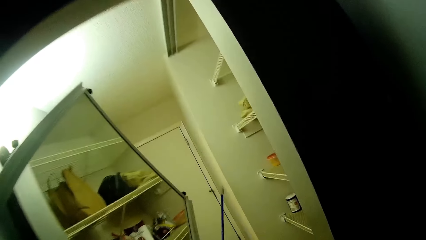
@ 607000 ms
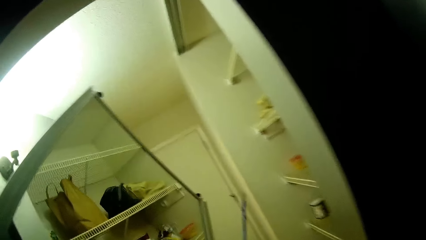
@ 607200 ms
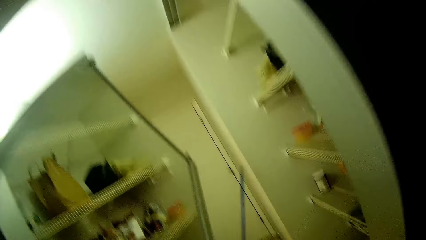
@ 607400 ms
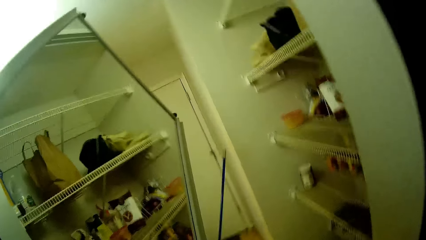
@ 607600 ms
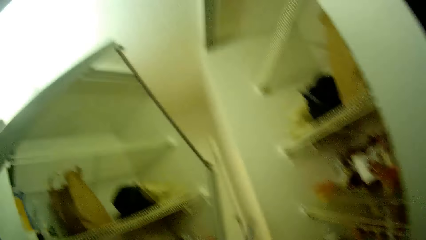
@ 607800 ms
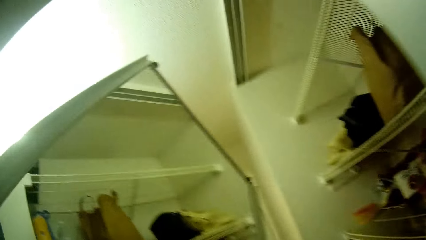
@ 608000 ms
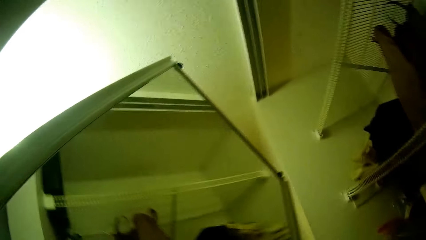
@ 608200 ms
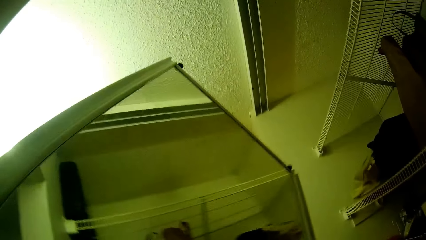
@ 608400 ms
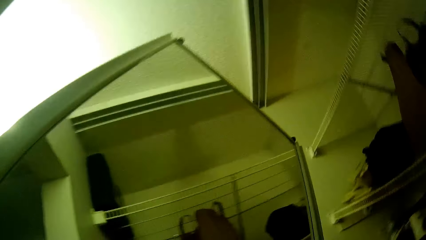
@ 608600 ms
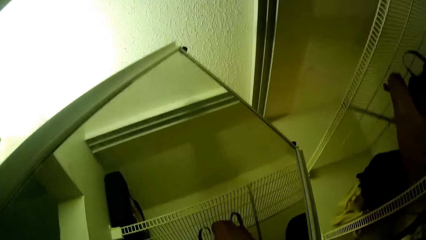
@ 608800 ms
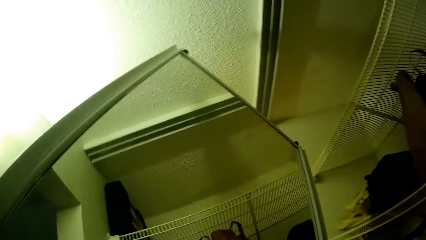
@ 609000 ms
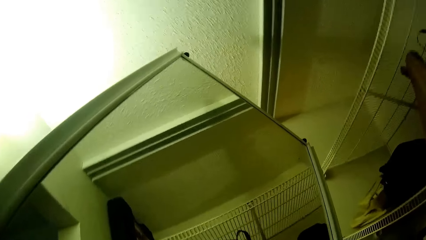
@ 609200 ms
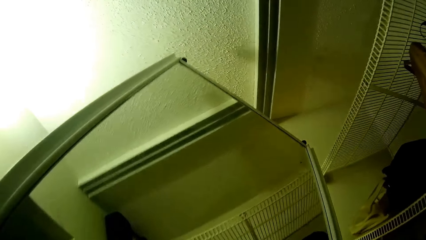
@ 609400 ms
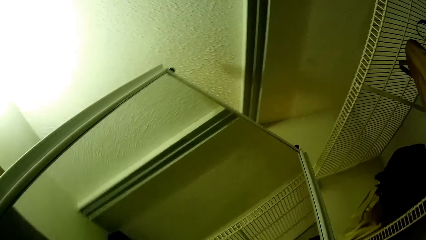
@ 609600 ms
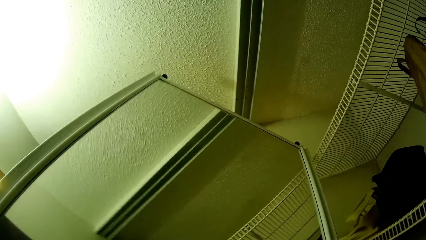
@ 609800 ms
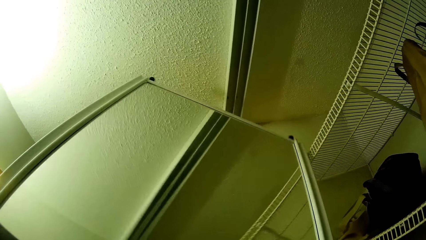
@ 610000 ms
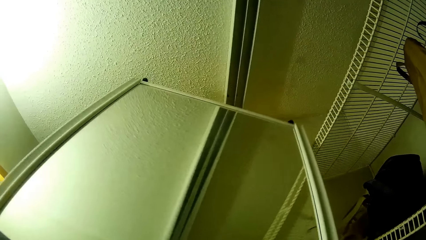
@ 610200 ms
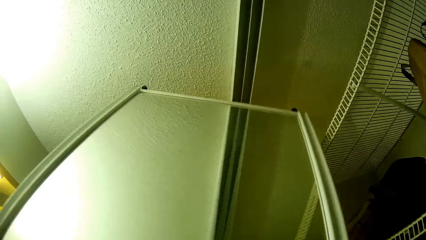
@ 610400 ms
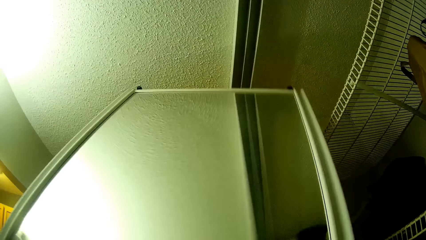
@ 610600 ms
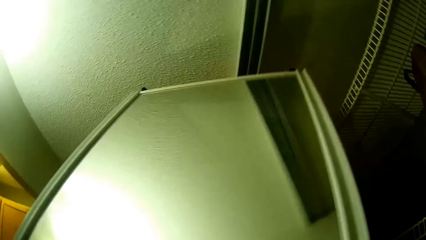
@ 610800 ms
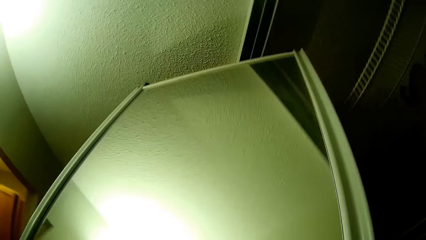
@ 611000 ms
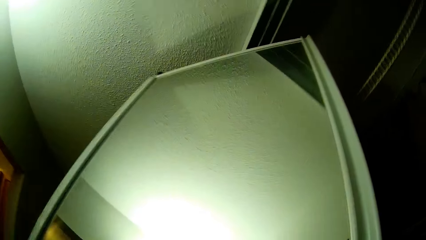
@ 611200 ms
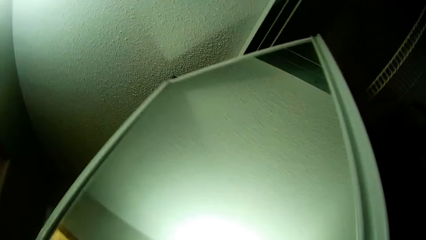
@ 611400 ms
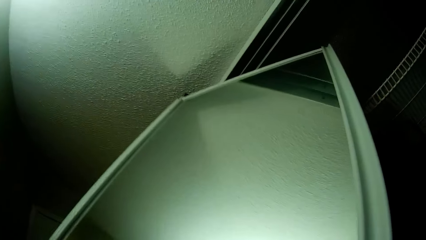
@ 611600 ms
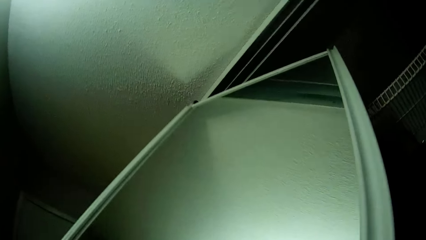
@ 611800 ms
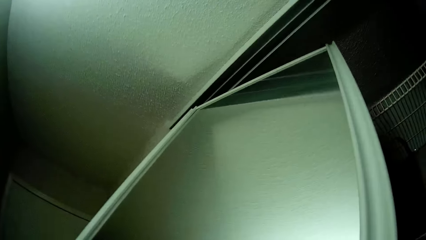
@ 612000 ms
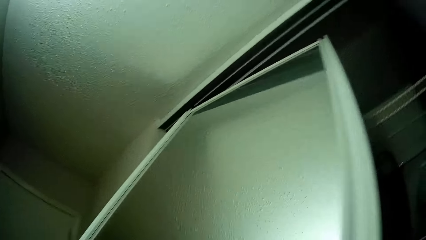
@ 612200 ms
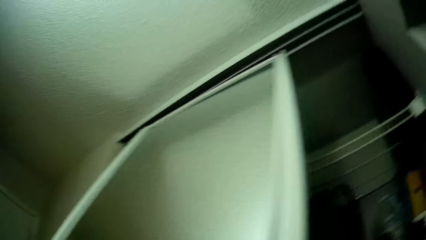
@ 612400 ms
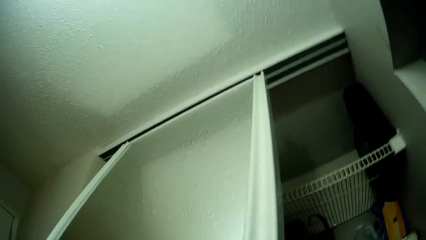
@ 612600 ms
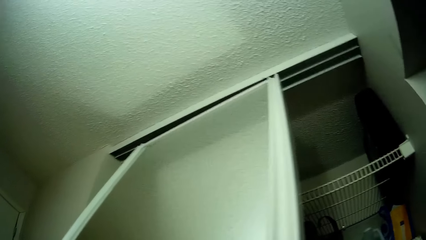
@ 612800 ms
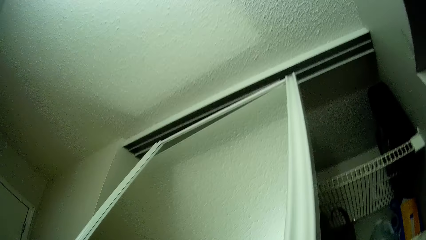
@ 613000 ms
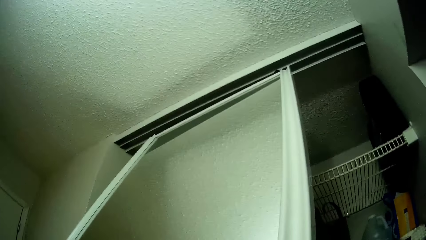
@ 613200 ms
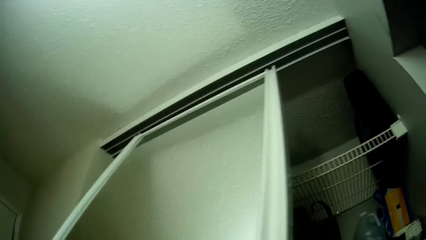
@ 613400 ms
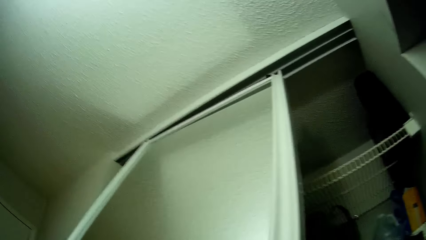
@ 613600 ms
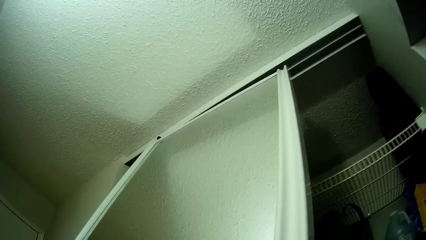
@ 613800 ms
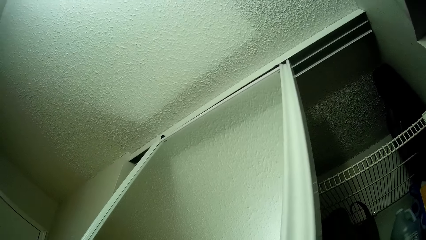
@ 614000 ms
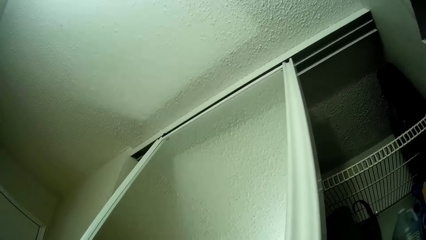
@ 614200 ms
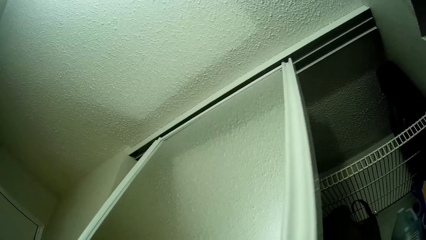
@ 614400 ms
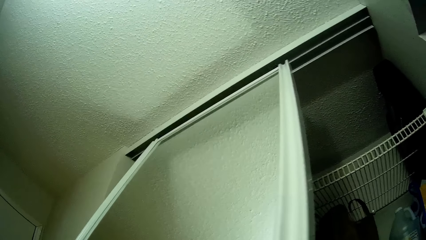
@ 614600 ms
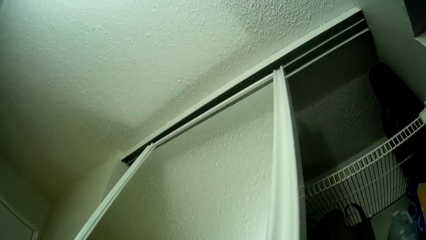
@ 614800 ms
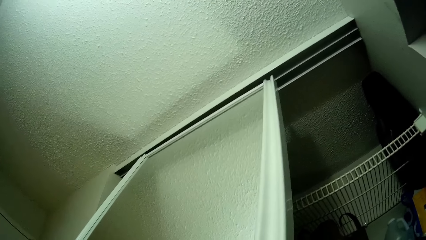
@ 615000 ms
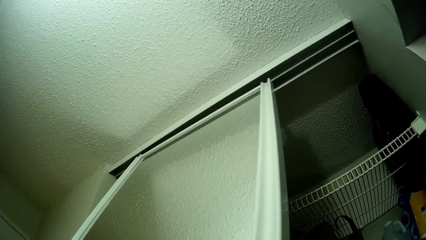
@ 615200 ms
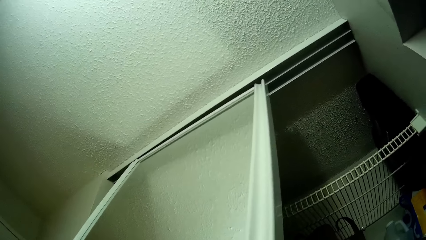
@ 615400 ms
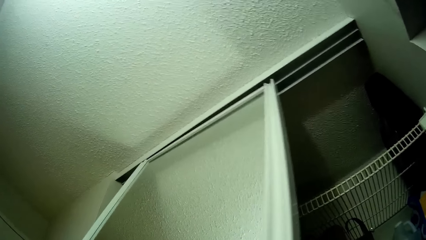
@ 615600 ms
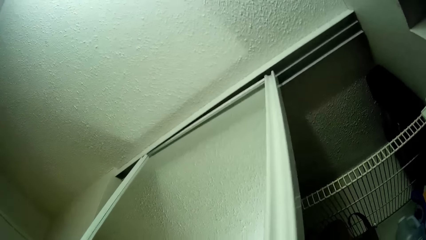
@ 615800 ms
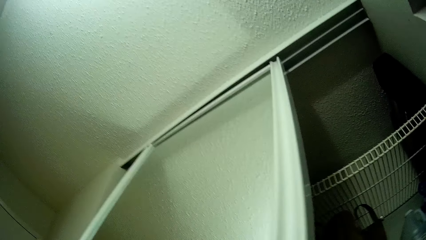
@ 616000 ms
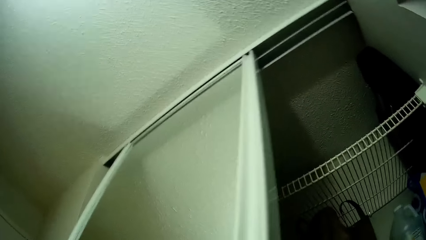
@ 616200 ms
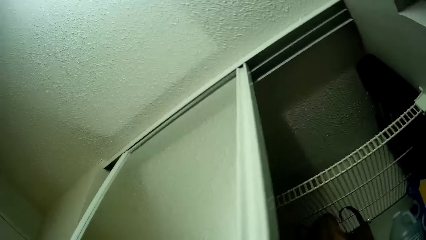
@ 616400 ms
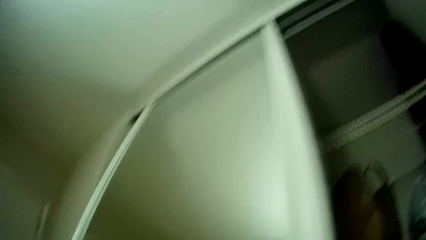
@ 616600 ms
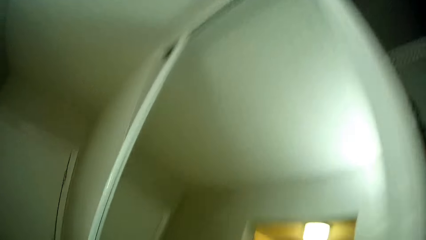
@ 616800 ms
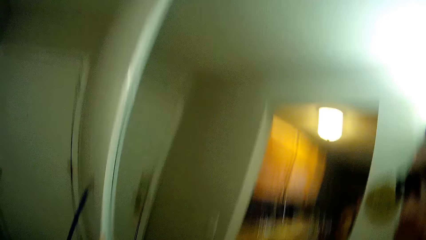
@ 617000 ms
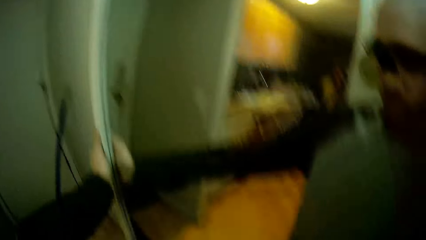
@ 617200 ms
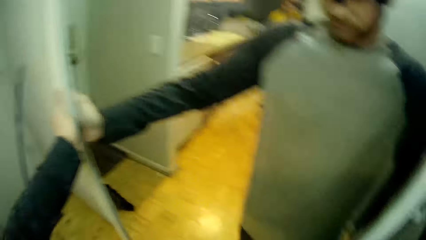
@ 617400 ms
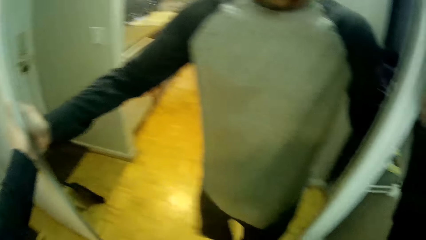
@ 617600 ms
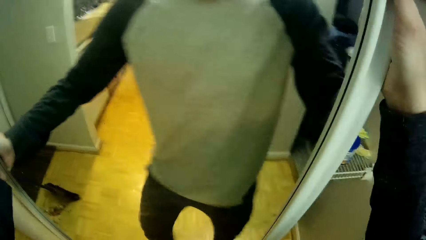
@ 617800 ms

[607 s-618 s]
The camera wearer tries to attach the glass door. He attaches the door to the rail. He inserts the sliding door into a cabinet frame with his hands.

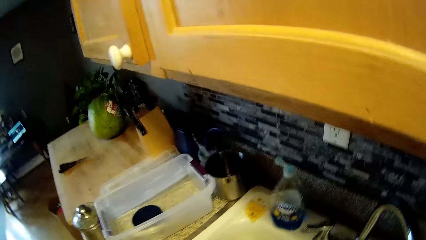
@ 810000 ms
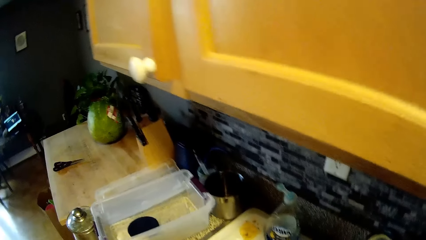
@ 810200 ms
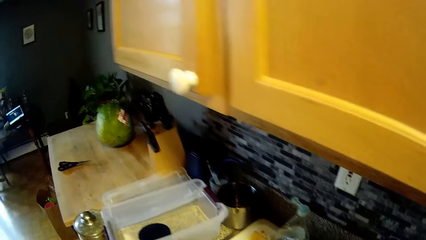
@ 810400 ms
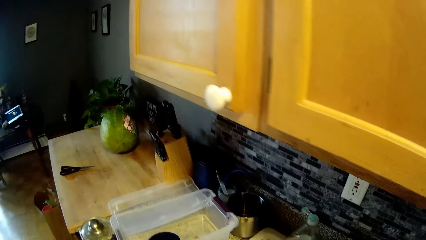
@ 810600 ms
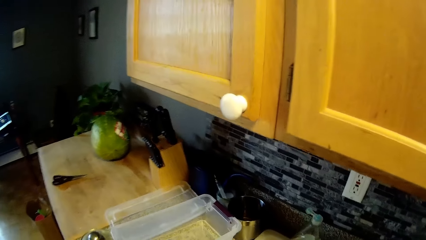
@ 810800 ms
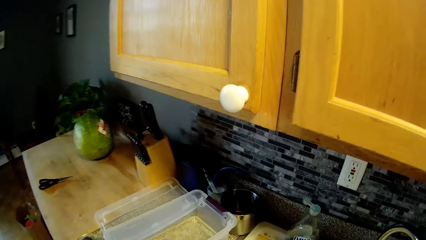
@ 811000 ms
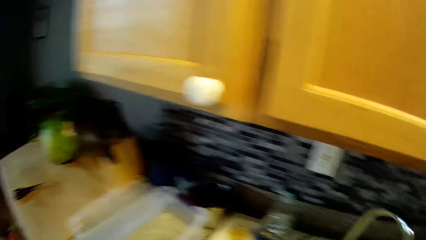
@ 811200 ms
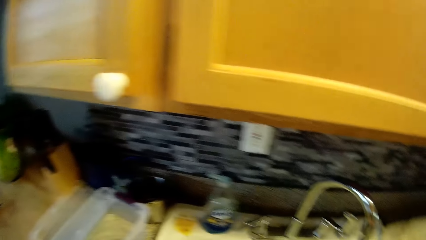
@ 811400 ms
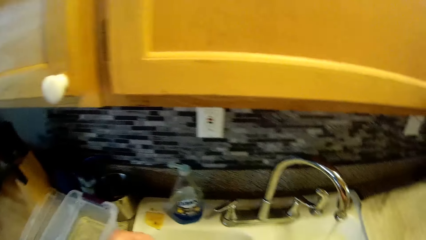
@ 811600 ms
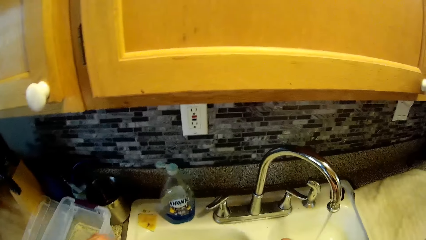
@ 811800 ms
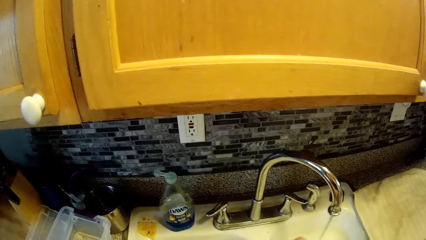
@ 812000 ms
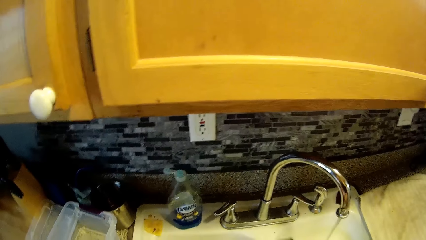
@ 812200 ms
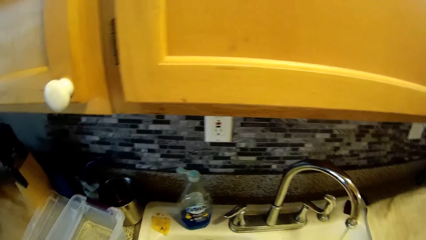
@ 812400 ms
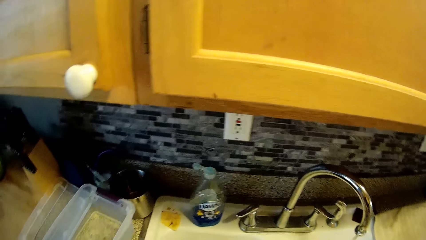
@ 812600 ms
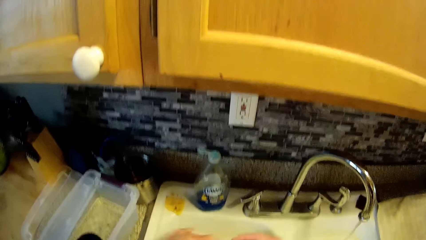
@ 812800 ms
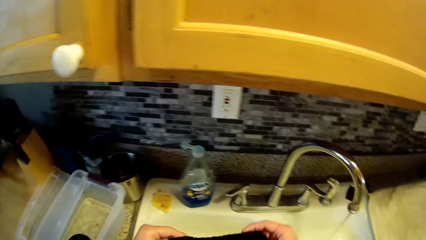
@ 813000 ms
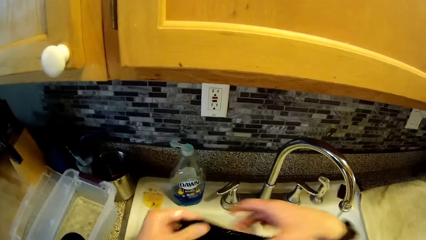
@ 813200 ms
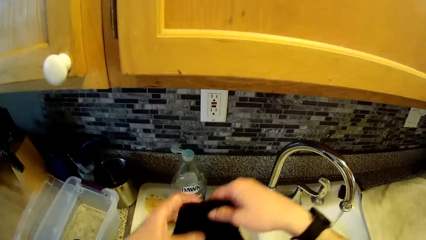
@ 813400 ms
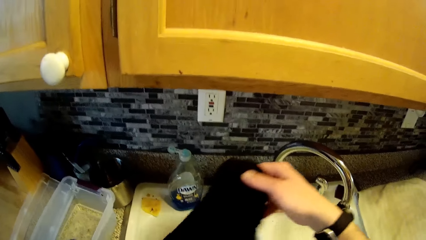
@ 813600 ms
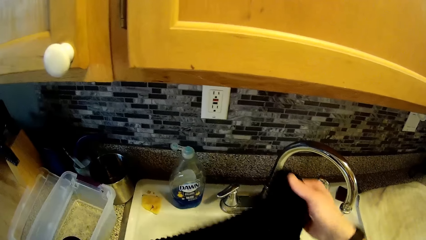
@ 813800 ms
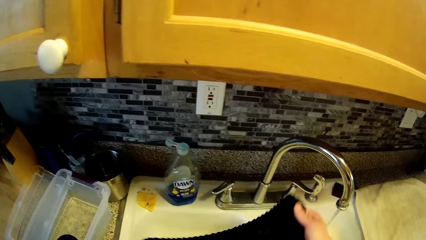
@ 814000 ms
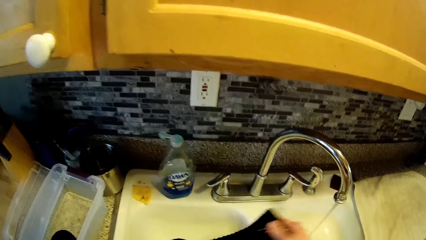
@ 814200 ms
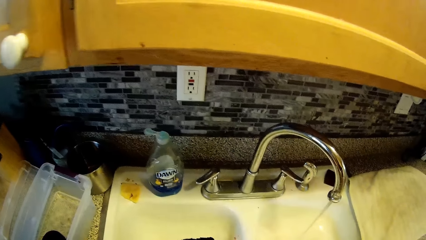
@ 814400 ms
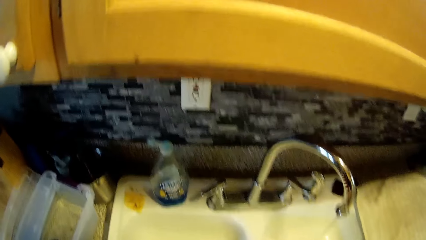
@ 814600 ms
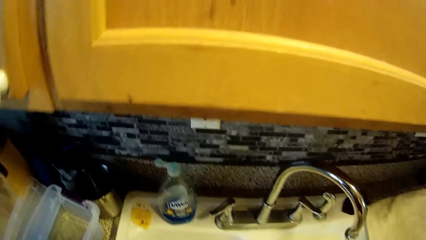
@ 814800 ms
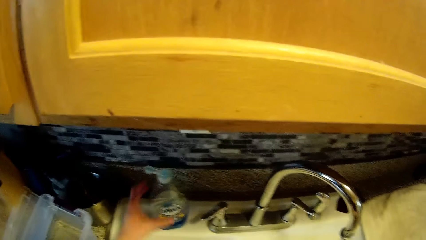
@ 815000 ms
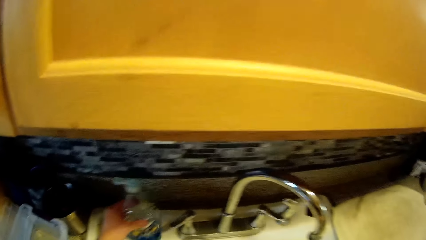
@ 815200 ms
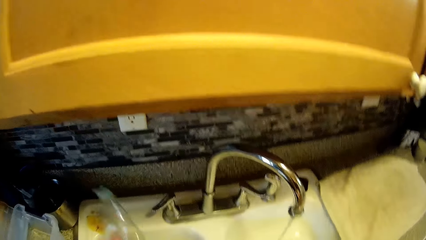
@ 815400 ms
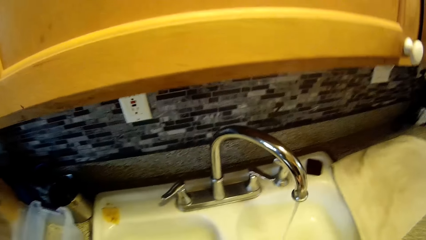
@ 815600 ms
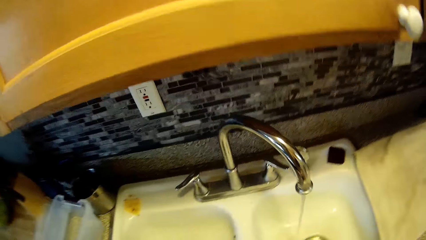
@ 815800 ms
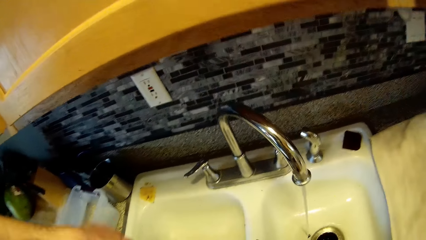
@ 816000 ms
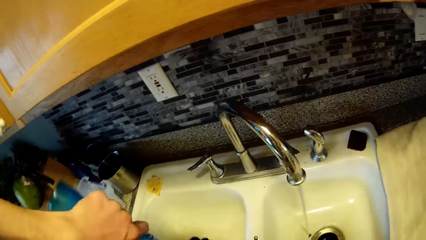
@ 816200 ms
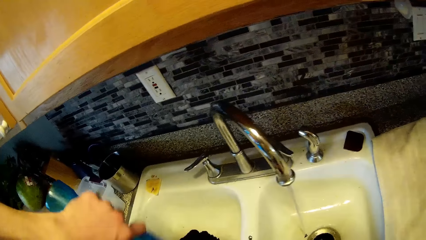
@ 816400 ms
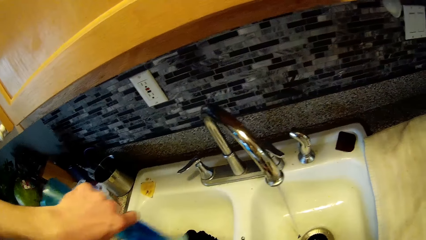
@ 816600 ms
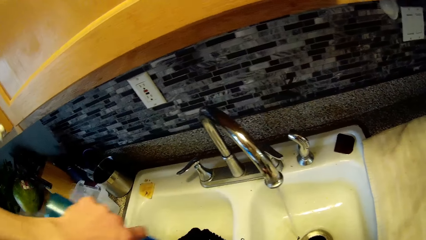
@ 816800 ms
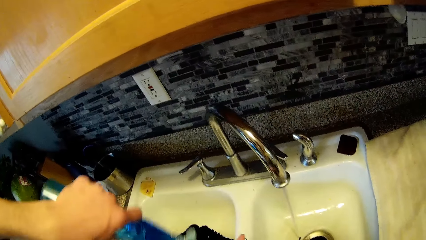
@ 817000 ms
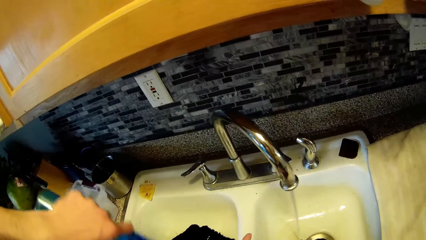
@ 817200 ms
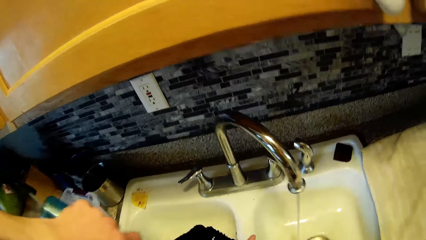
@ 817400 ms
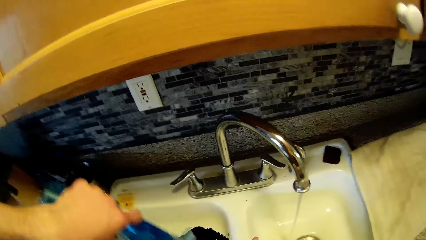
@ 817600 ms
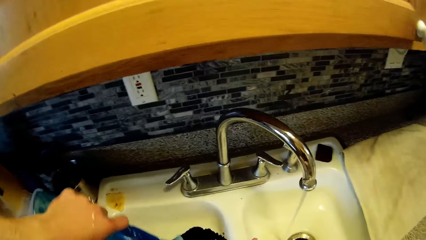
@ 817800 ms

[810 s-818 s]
The camera wearer adjusts the sponge with his hands. He picks up a container of soap on the sink with his left hand. He pours soap from the container in his left hand into the sponge in his right hand.
